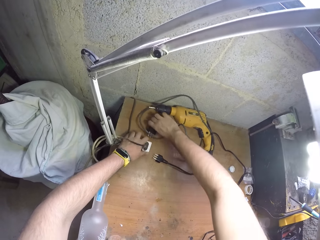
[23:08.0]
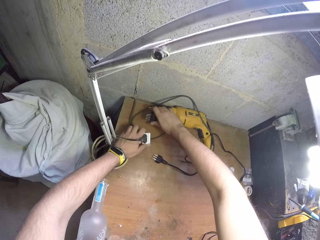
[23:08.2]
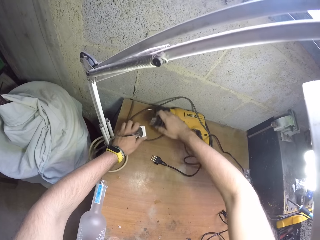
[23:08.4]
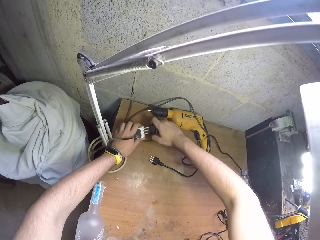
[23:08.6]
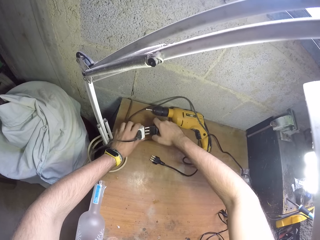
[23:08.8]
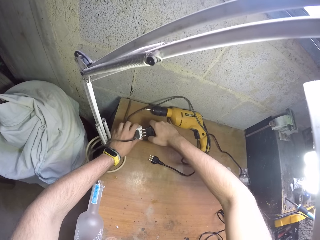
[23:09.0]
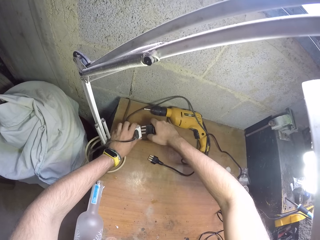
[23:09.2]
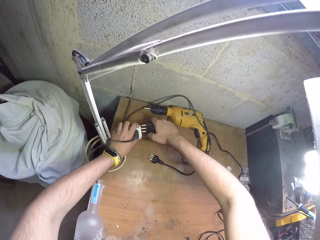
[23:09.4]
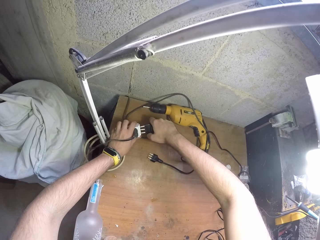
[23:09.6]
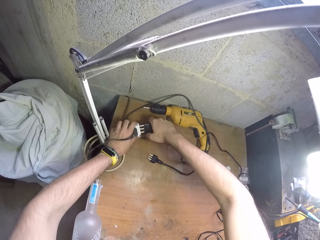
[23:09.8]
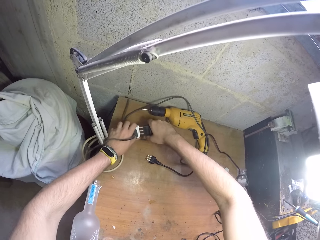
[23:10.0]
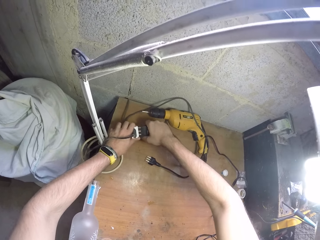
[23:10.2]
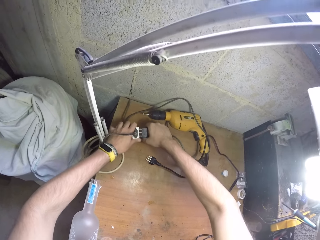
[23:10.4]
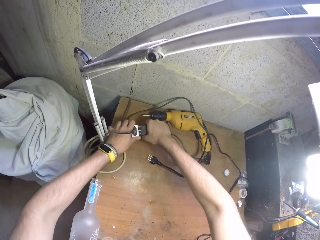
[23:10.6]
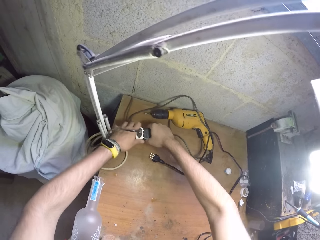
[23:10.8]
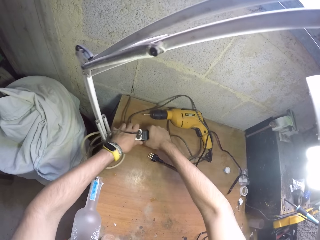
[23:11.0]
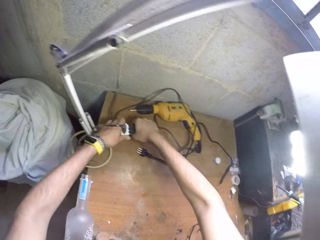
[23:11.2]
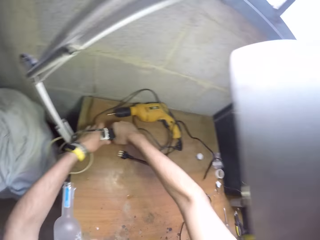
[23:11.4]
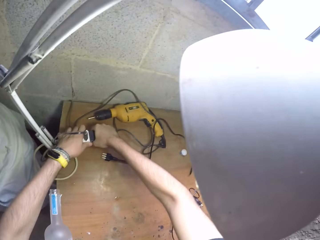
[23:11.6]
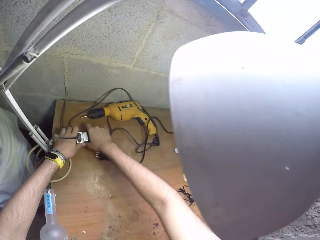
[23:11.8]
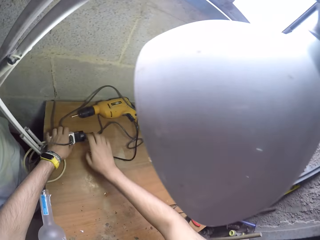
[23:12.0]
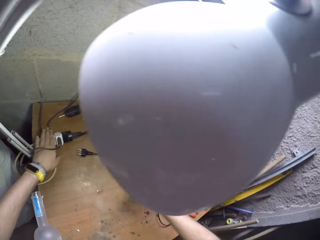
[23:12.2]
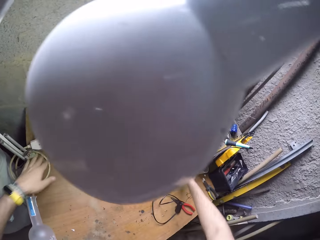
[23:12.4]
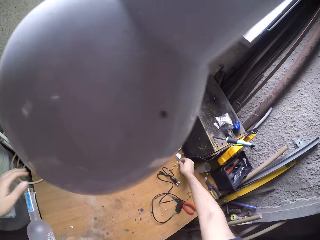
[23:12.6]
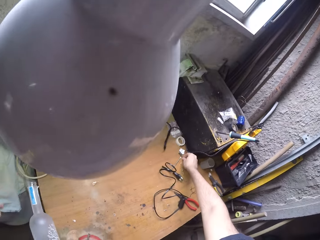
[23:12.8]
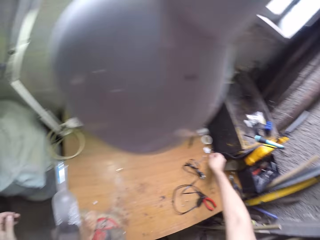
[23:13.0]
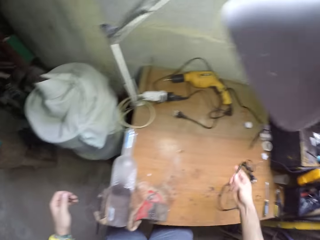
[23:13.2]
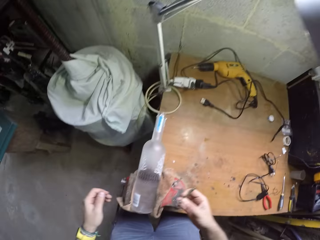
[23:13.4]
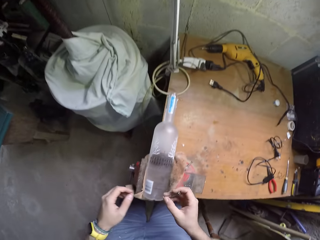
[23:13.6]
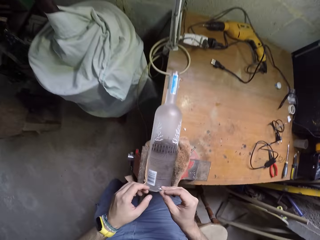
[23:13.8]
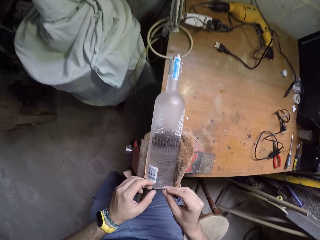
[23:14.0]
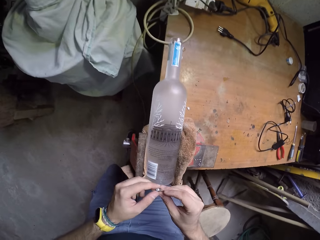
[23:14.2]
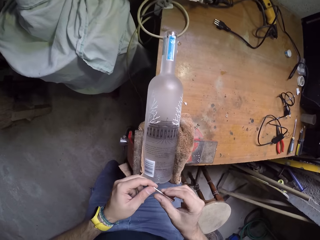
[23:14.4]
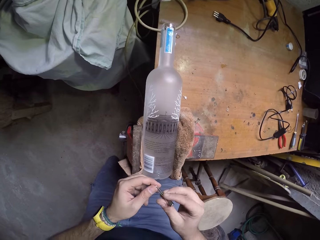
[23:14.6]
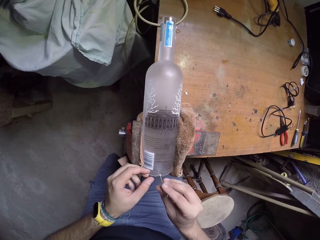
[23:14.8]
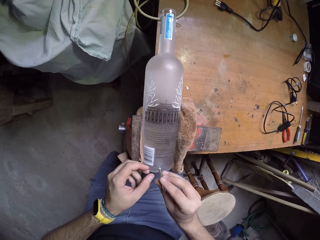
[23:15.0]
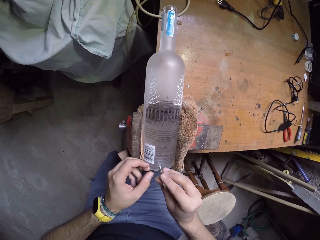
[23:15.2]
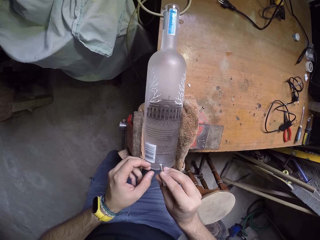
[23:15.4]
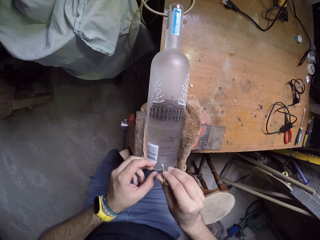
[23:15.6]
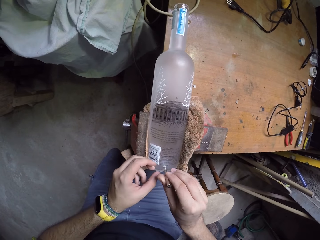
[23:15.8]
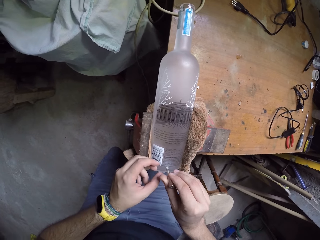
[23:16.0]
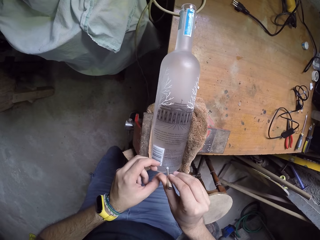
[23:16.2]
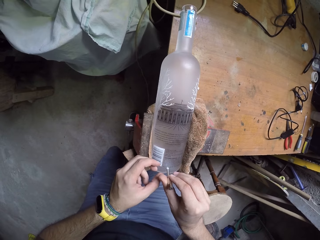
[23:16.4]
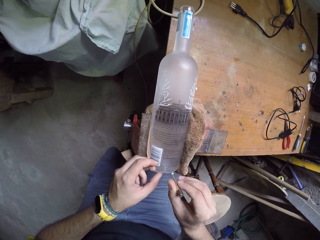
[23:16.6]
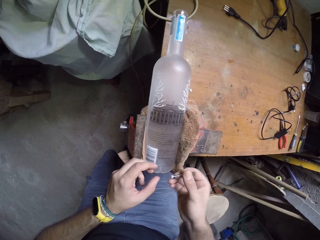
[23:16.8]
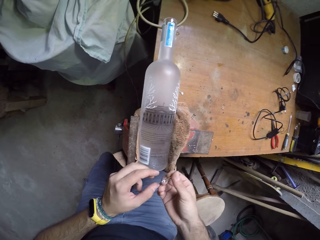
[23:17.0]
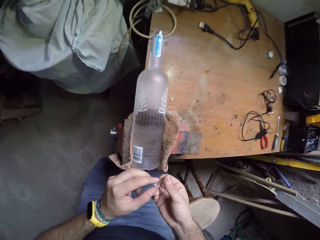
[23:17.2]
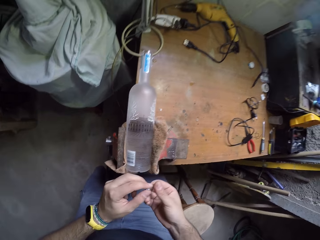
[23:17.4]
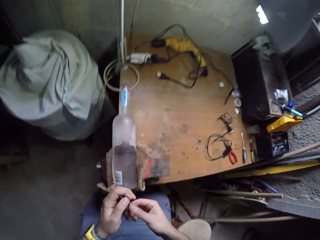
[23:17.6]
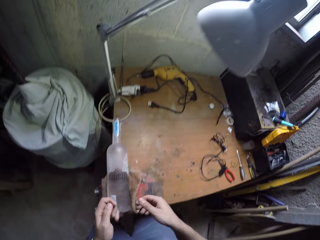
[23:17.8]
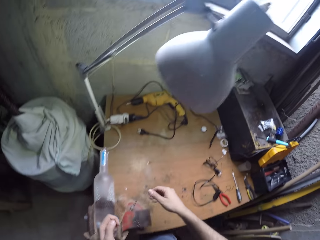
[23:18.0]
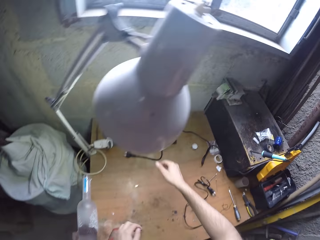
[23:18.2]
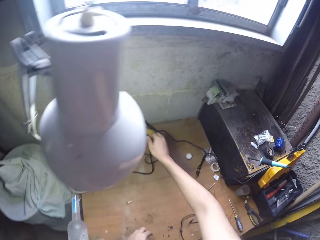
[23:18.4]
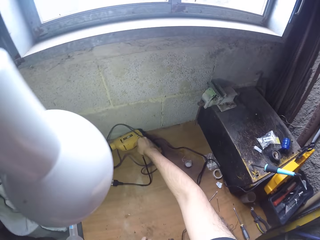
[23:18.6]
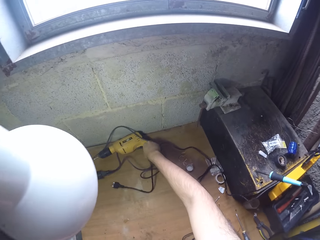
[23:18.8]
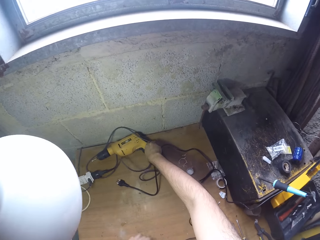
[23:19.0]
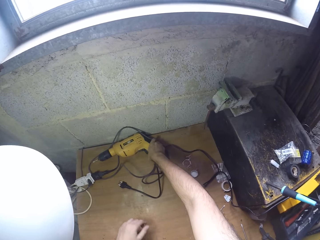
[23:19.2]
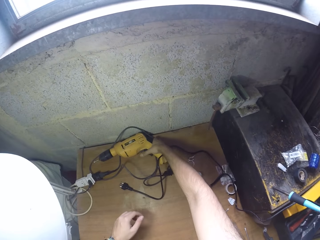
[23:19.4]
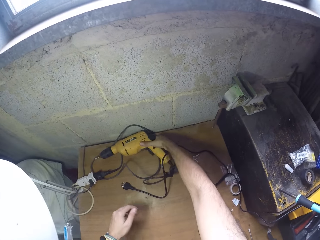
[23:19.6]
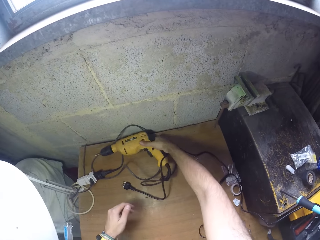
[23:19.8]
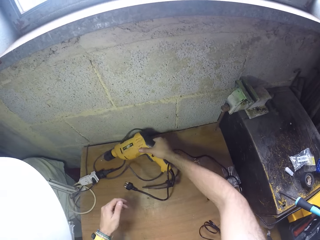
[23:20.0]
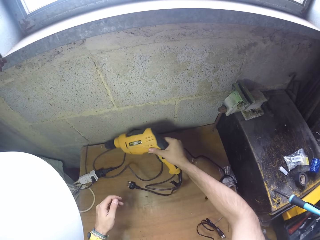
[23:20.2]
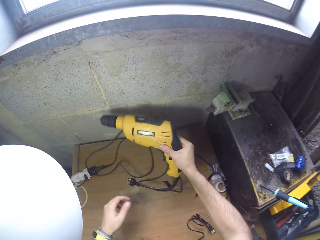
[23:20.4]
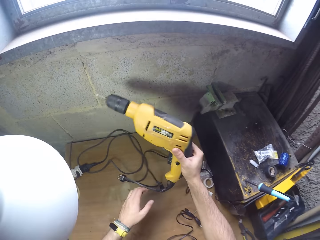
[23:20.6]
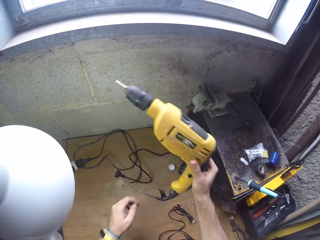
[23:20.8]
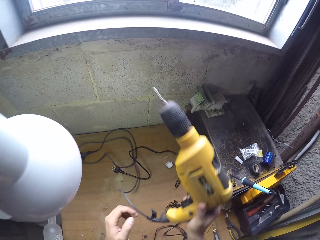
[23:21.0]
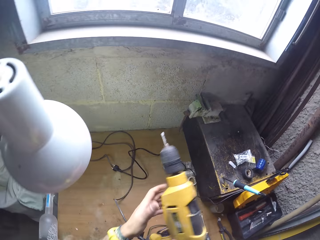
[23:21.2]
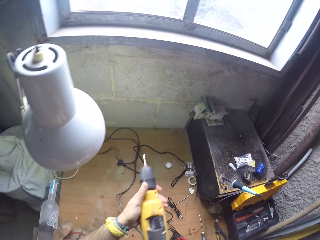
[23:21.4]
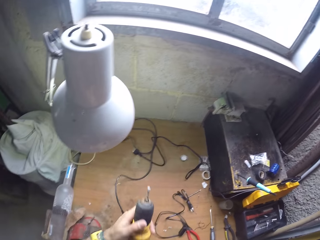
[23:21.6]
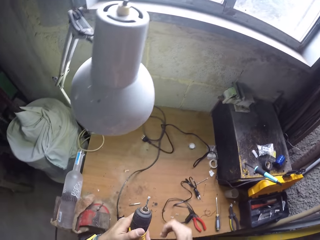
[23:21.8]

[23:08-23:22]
The camera wearer drops the plug on the table with his right hand. He picks up another wire. He plugs a hand drill with both hands. He picks up a drill pin from the table with his right hand. He holds the drill pin with both hands. He turns something. He puts the drill pin in the hole of the bottle with his right hand. He removes the drill pin from the hole of the bottle with his right hand. He moves the drill pin to his left hand. He holds something with both hands. He stretches the right hand. He picks up the hand drill or glue gun from the table with his right hand. He holds the glue gun with the right hand. He holds the glue gun with both hands.

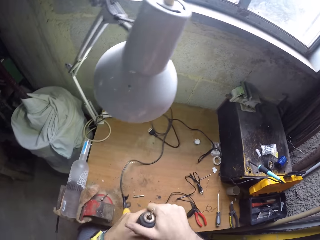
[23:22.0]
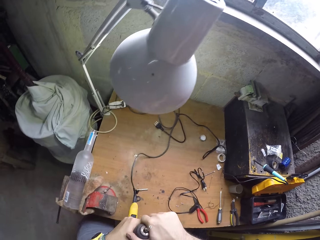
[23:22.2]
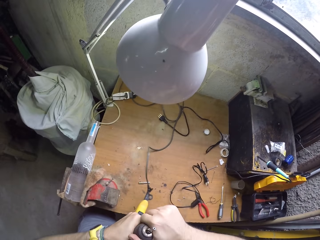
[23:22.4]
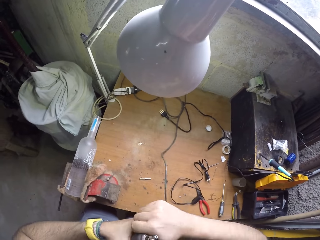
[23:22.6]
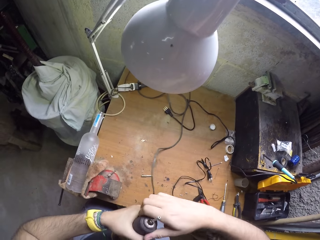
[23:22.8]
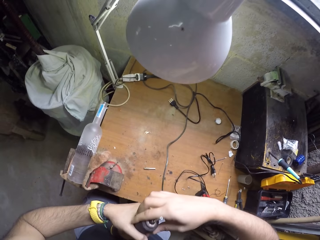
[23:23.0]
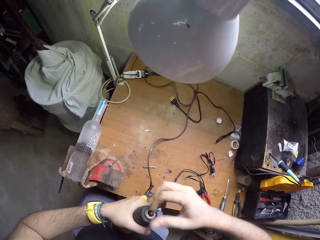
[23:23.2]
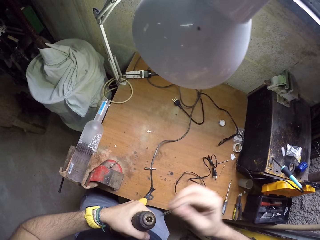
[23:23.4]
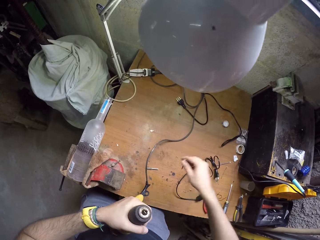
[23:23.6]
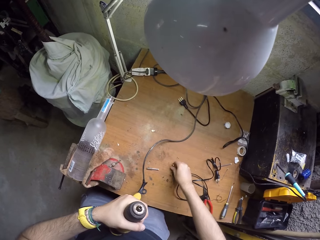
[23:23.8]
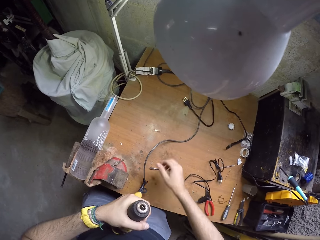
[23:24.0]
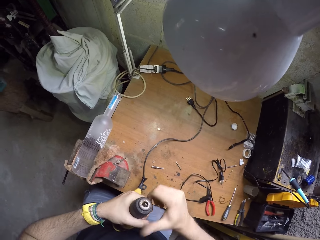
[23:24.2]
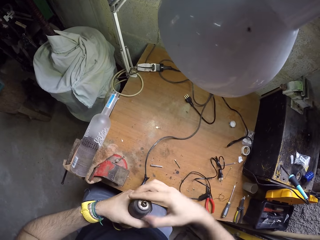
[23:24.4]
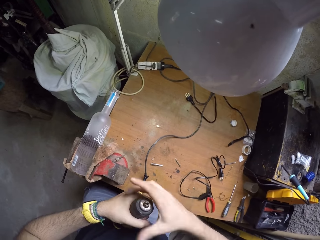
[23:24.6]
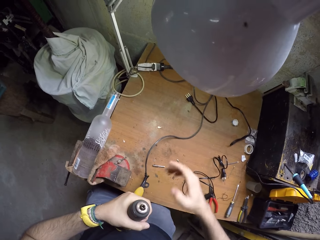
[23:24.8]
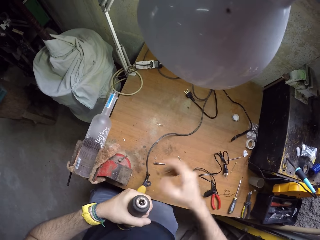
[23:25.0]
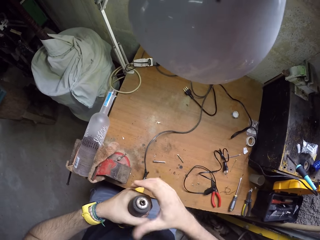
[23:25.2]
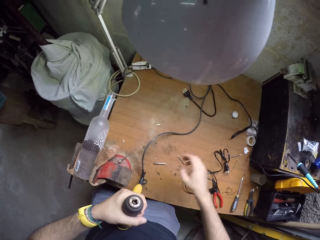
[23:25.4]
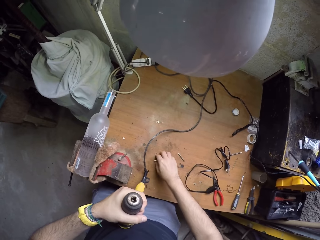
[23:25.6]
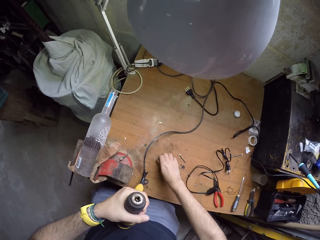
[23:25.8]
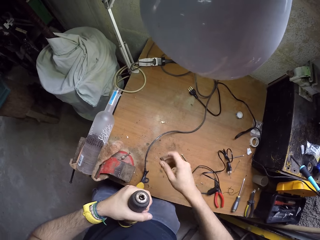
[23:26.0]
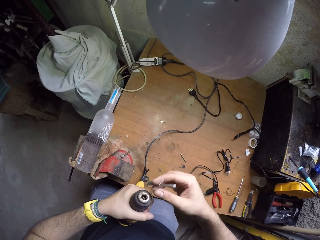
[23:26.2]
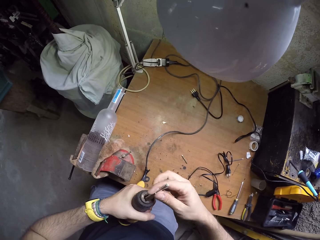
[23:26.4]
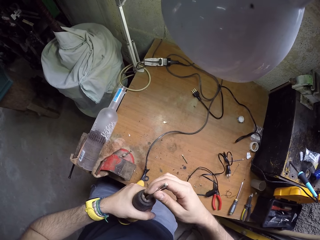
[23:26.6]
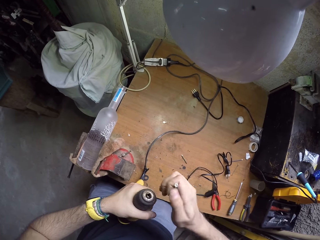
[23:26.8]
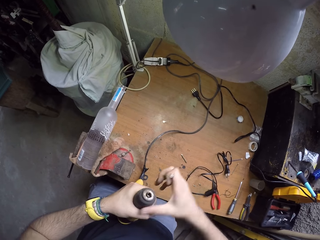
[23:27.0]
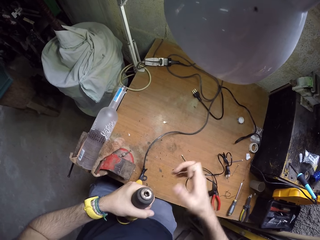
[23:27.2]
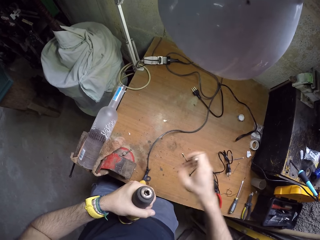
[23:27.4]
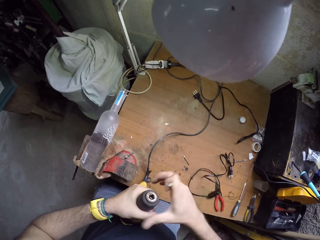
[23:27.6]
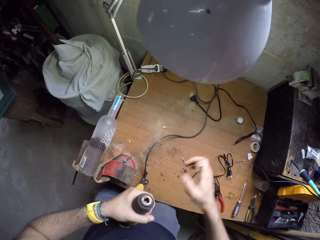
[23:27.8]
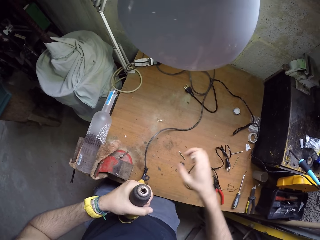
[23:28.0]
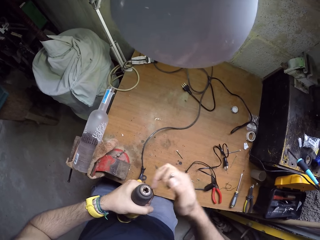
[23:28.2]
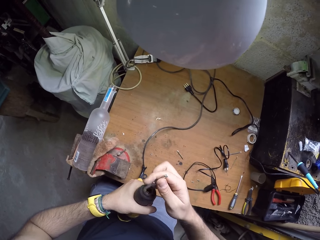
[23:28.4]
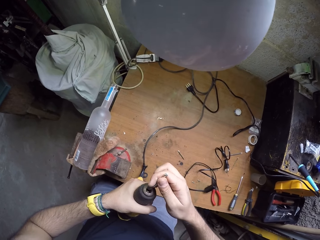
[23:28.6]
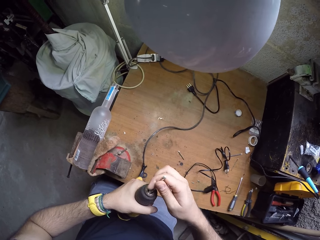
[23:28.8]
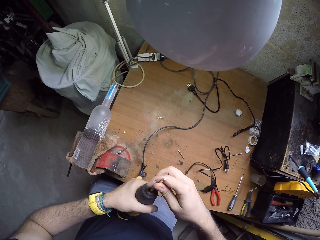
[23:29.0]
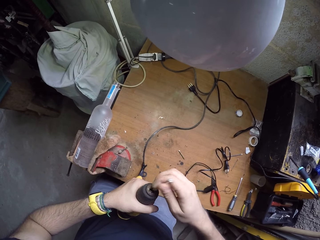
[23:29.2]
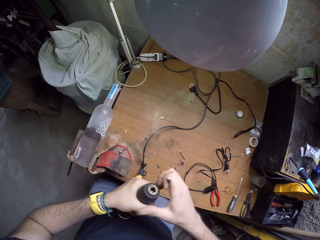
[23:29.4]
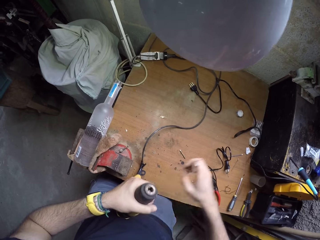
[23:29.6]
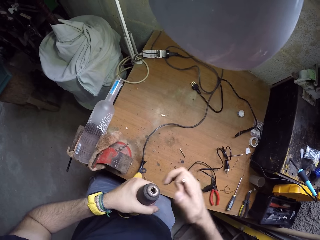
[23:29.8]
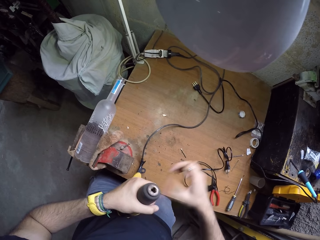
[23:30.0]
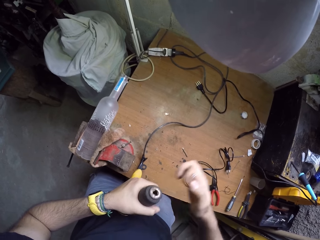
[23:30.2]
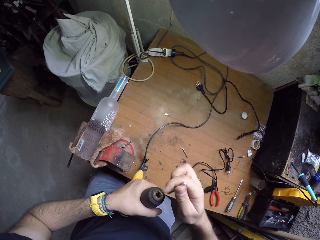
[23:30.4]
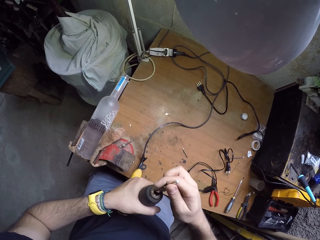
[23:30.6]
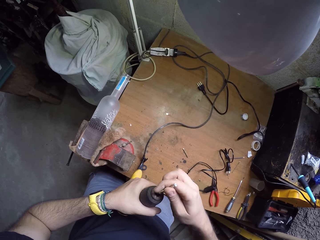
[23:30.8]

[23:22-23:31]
The camera wearer moves the hand drill to his left hand. He opens the mouth of the hand drill with his right hand. He removes a drill pin or nozzle from the hand drill with his right hand. He drops the drill pin on the table with his right hand. He turns the mouth of the hand drill with his right hand. He opens the glue gun. He picks up the drill pin from the table with his right hand. He puts the drill pin in the hand drill with his right hand. He turns the mouth of the hand drill with his right hand. He moves the glue gun with the right finger. He puts the drill pin in the hand drill with his right hand. He turns the mouth of the hand drill with his right hand. He moves the gun with the left hand.
